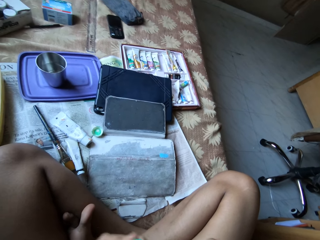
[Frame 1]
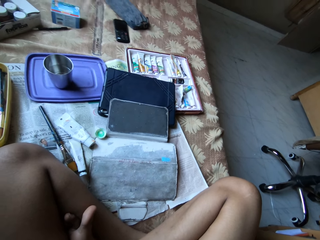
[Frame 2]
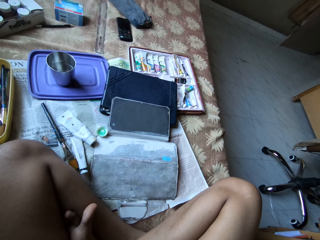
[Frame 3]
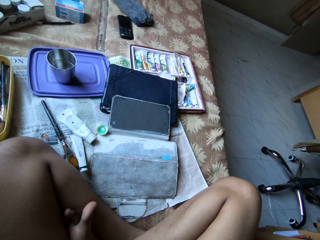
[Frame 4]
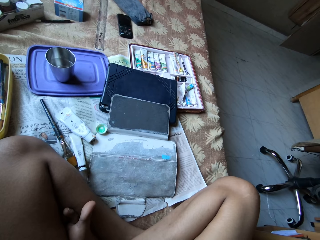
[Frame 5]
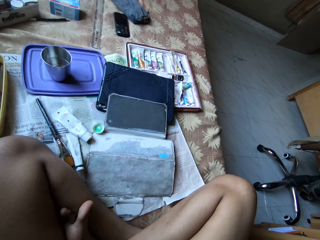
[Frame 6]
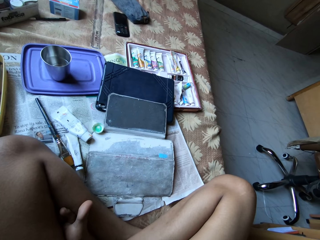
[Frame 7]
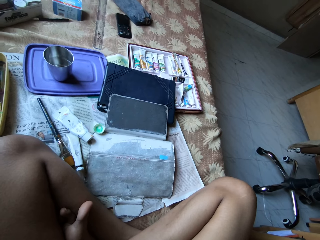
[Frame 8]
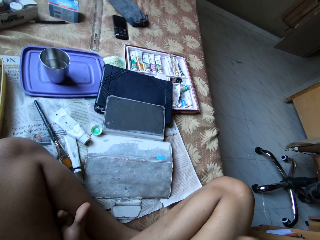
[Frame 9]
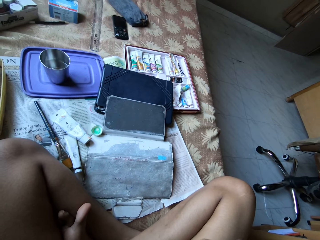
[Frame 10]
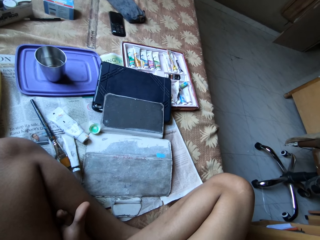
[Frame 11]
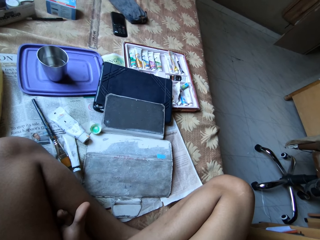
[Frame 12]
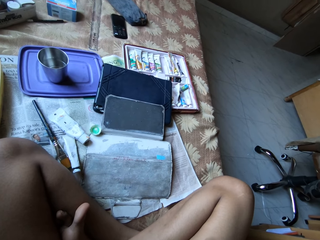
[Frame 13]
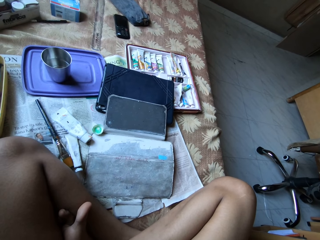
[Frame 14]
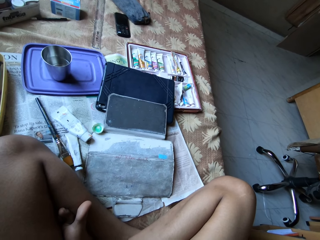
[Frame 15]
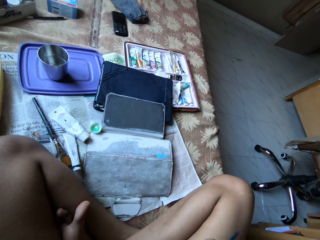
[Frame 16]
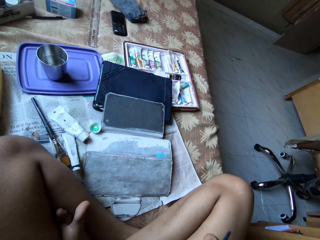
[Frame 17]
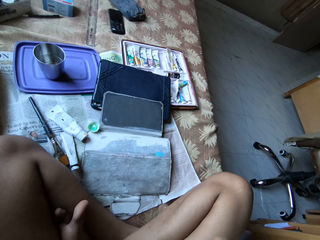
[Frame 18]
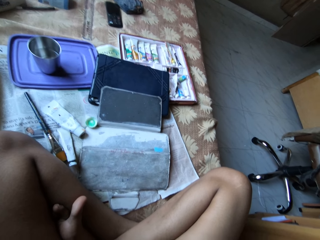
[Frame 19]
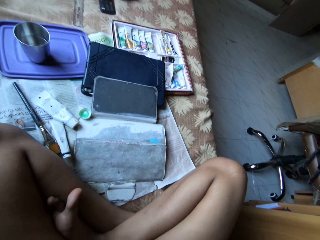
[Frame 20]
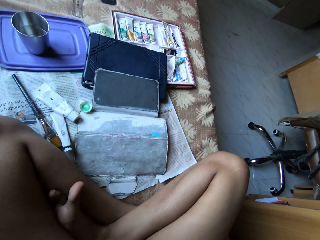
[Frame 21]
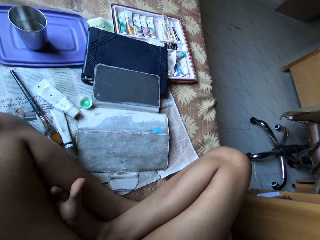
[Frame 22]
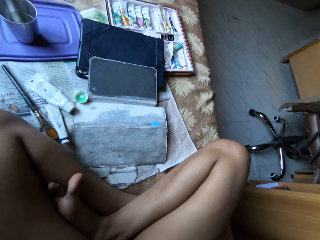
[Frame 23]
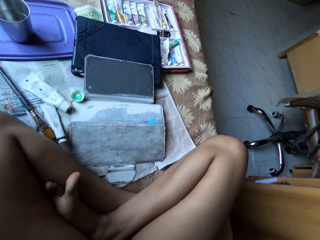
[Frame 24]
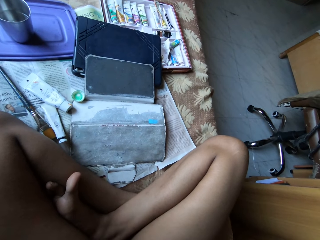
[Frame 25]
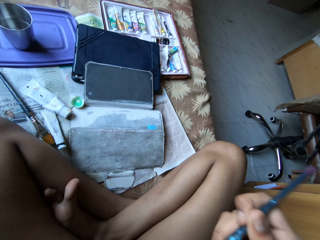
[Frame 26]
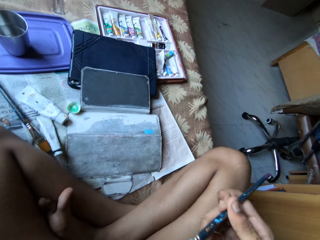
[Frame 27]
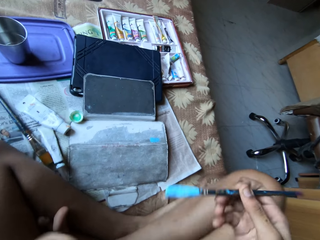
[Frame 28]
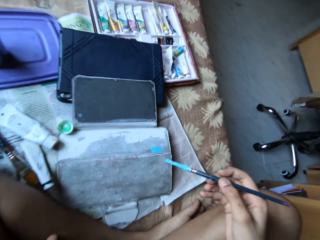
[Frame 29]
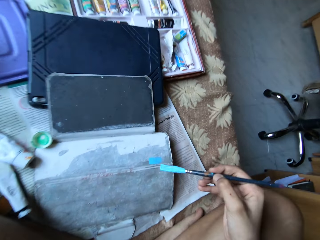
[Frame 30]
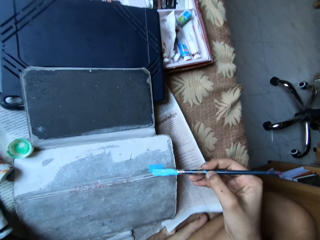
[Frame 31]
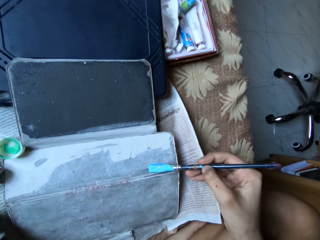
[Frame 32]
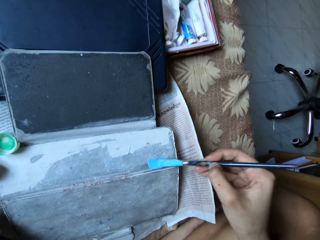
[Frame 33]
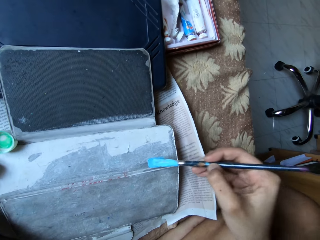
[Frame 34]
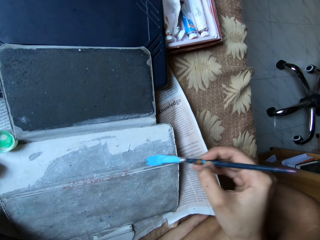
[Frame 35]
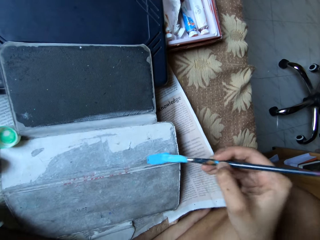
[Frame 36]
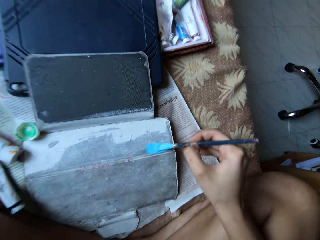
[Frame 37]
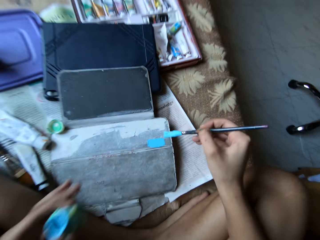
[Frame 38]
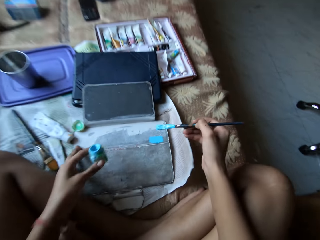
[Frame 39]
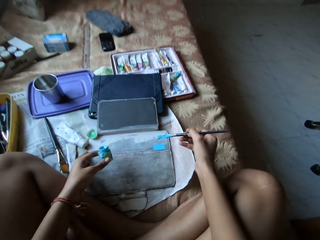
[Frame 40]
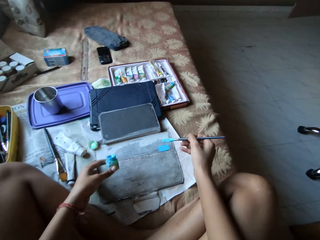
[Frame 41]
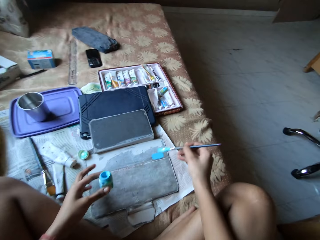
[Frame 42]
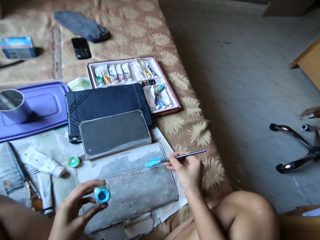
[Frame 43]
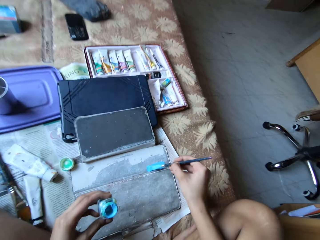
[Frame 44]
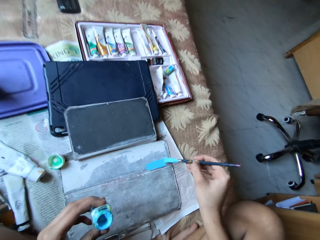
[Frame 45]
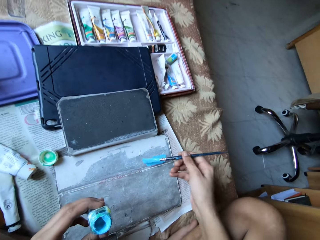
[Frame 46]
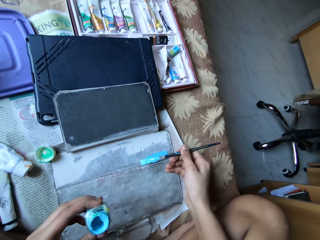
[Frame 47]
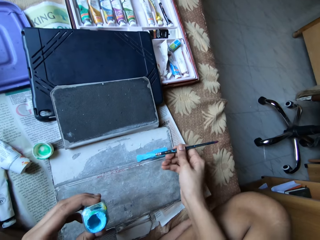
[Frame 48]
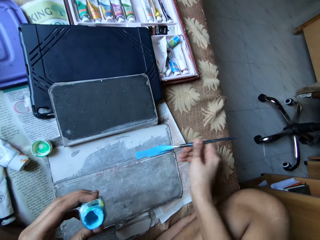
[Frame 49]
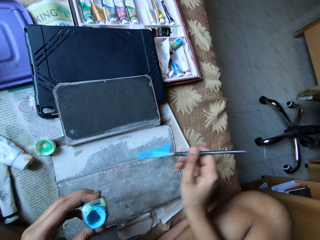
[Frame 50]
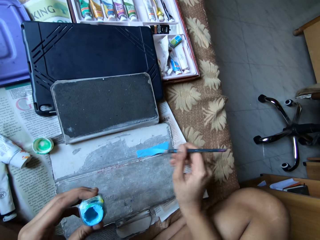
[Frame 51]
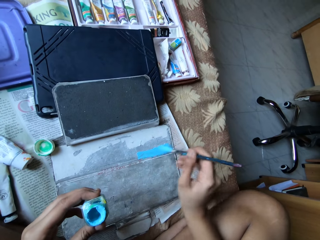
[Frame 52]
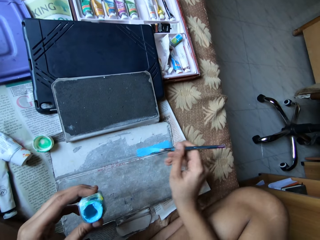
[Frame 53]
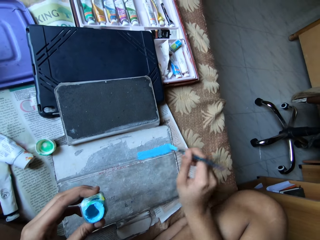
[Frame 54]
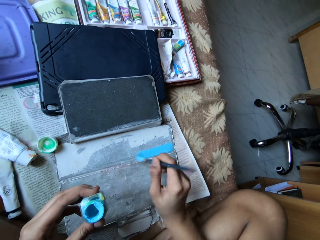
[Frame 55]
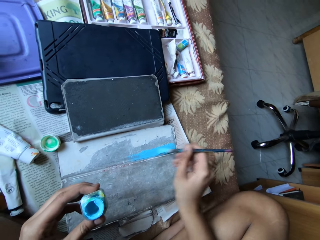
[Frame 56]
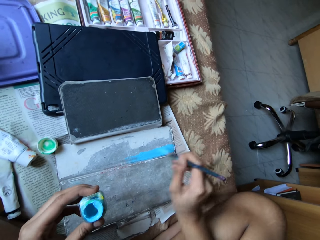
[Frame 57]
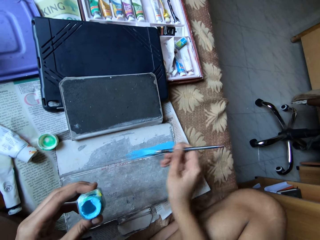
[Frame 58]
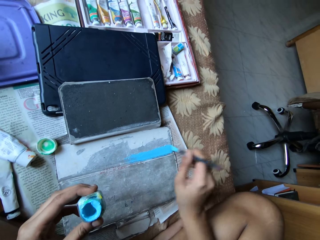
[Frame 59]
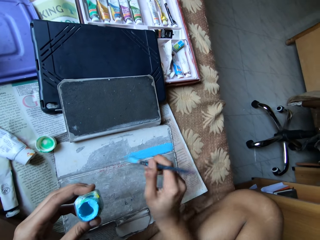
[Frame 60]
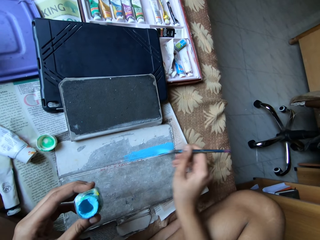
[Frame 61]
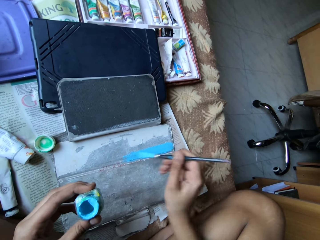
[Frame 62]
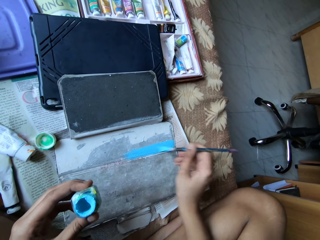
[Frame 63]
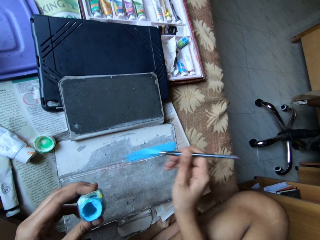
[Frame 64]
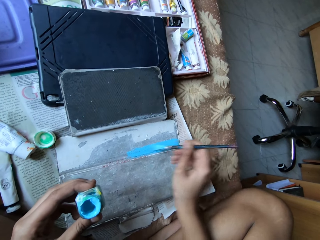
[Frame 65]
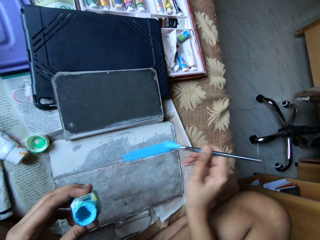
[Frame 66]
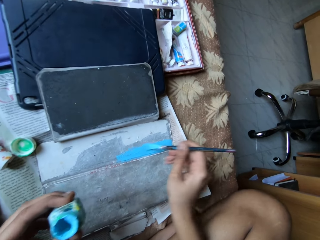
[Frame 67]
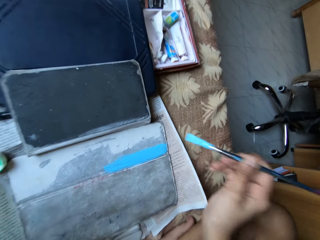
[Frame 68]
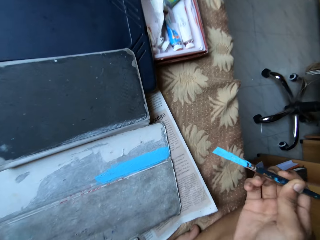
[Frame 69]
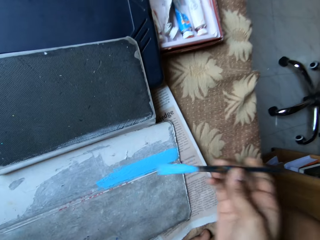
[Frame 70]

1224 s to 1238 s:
The camera wearer applies some paint on the tablet case on the bed with the blue paintbrush in her right hand. She moves the tablet case on the bed with her left hand. She applies some paint on the tablet case on the bed with the blue paintbrush in her right hand.

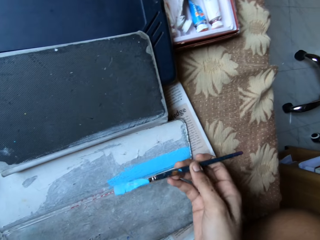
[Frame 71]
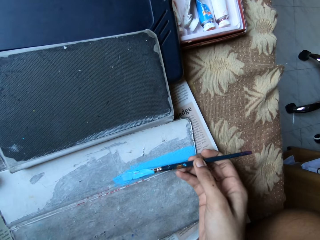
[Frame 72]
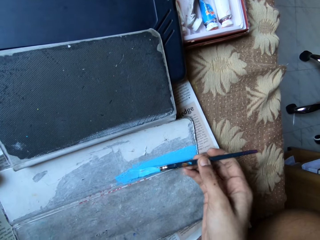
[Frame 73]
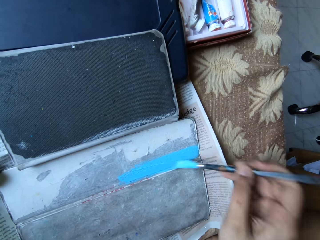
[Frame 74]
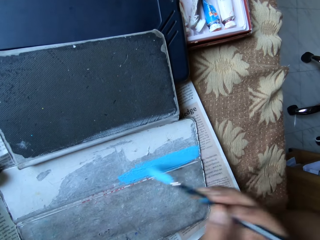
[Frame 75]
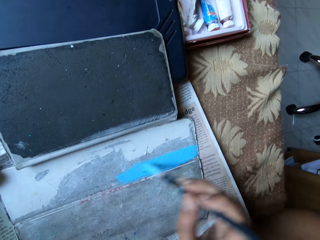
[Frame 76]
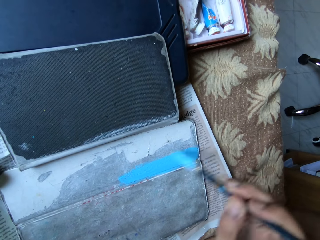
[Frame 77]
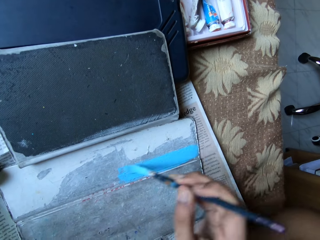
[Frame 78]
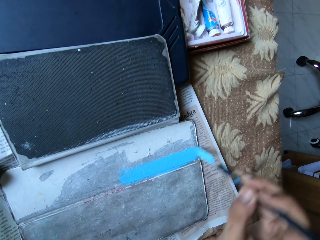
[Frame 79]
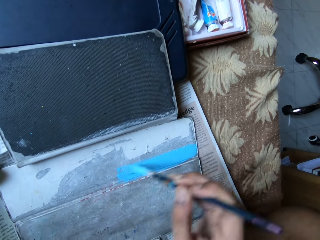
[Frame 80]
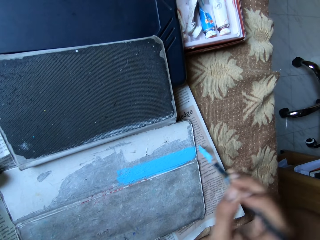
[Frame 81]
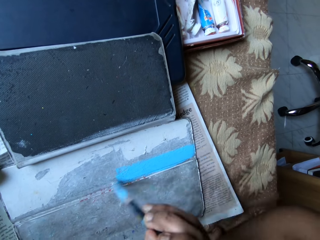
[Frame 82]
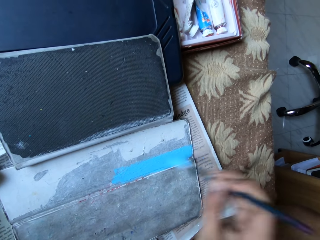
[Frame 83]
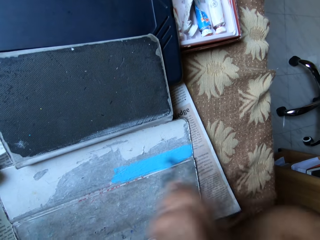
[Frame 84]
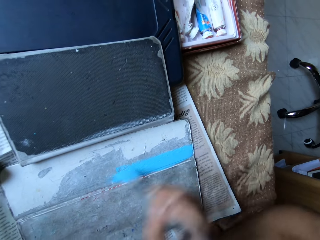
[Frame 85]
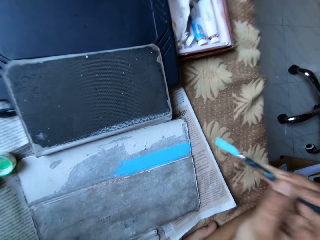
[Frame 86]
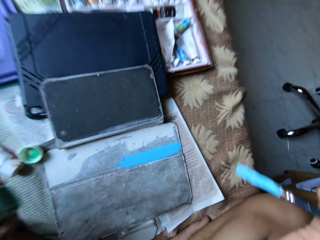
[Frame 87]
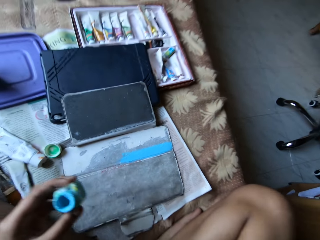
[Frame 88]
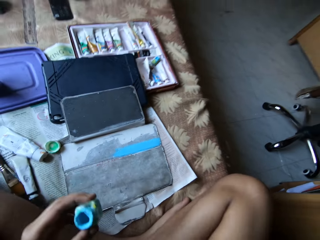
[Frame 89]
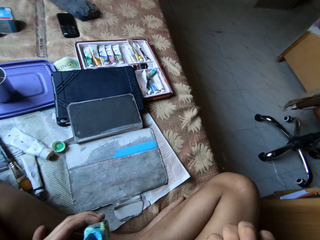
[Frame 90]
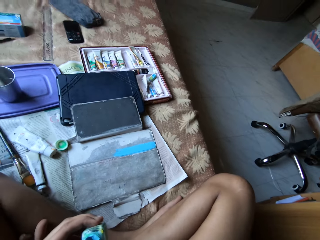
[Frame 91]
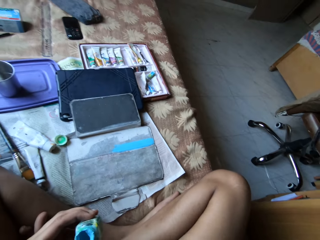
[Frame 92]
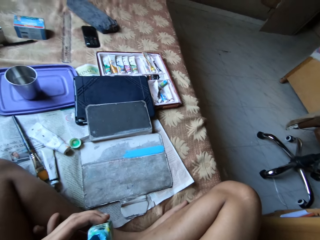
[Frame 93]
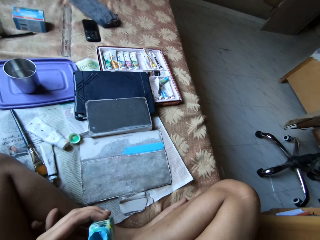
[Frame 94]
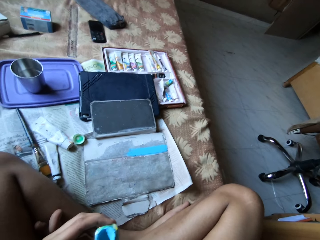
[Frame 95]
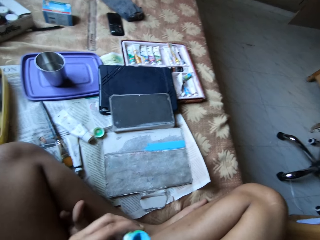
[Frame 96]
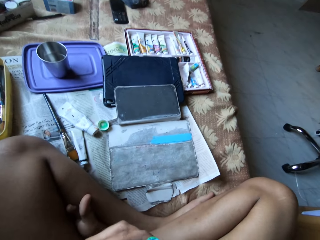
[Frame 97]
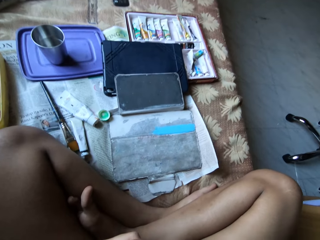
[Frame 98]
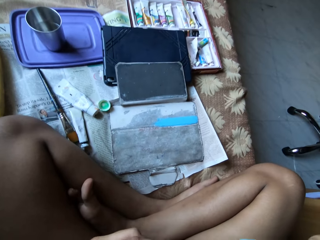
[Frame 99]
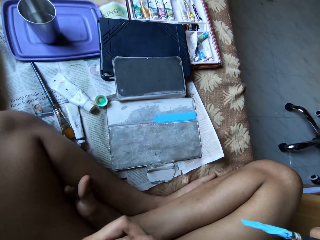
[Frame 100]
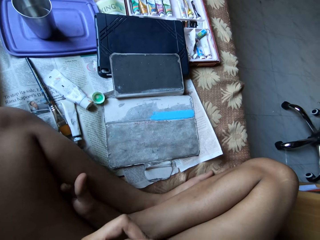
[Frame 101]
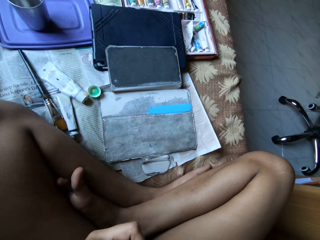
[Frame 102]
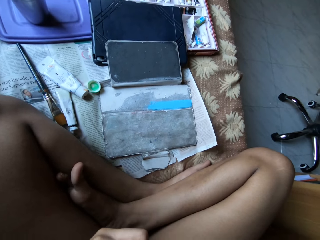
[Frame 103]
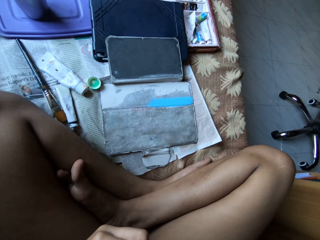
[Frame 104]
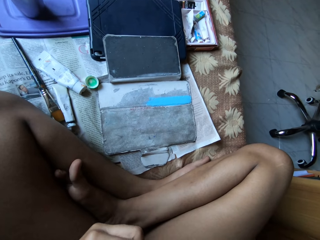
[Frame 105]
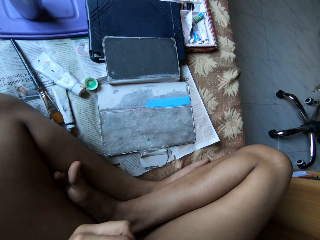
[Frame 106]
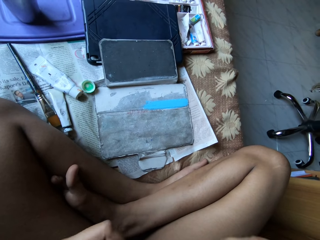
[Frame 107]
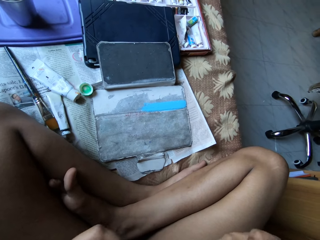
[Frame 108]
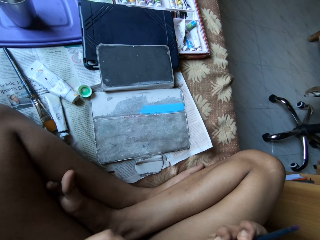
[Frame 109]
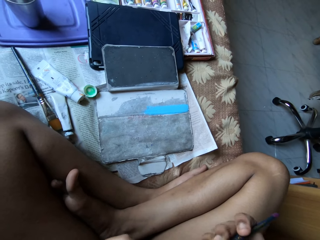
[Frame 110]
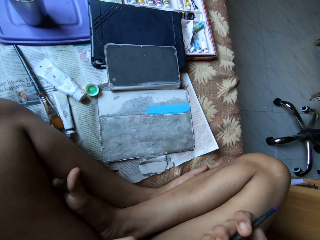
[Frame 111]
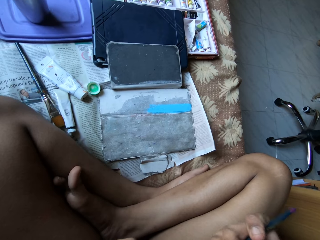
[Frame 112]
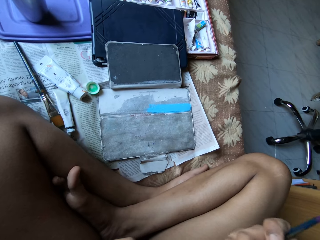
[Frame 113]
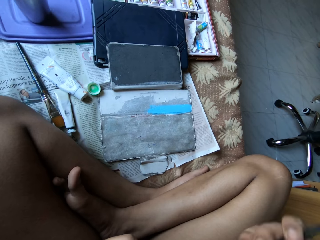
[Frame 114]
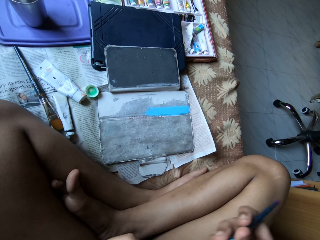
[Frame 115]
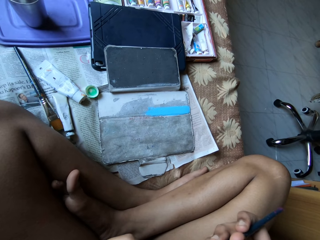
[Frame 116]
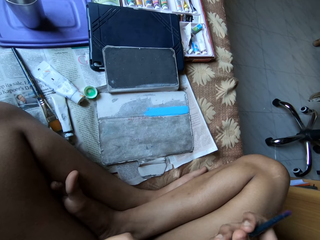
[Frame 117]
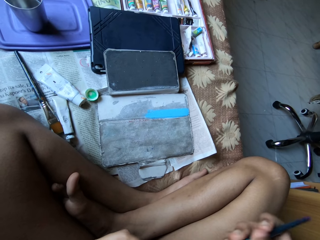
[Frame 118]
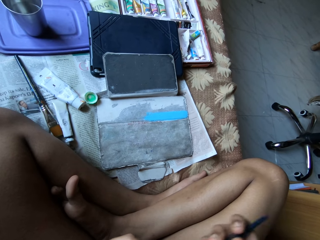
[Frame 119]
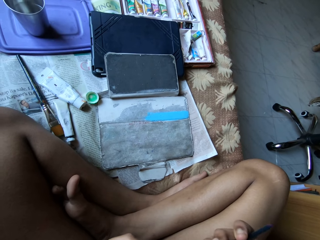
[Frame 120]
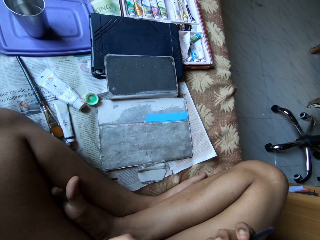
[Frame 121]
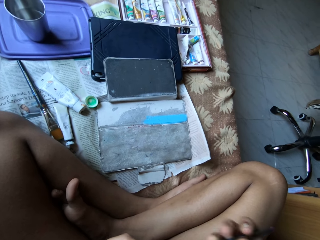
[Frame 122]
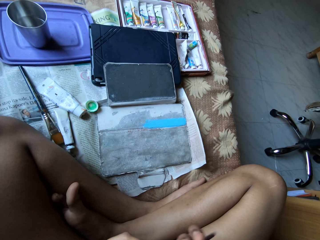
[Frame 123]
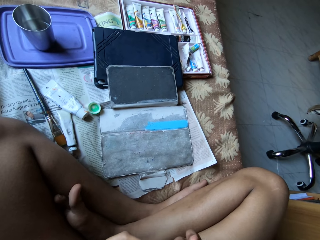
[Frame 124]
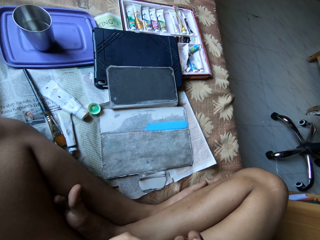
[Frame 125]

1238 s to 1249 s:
The camera wearer mixes the paint in the can of watercolour with the blue paintbrush in her right hand. She puts the brush inside the container.
